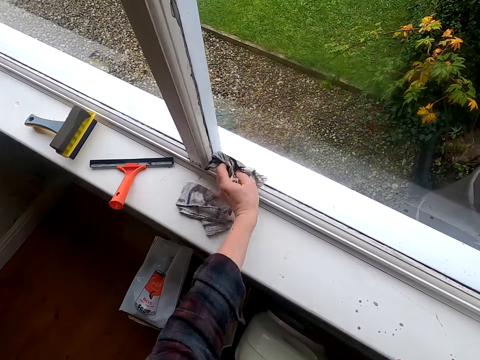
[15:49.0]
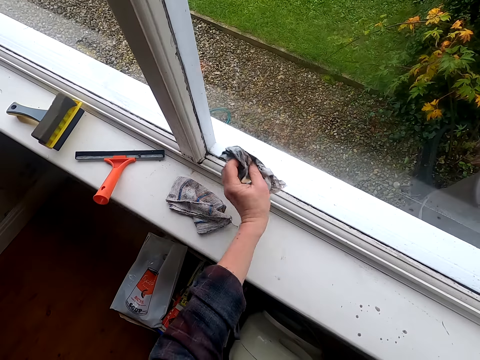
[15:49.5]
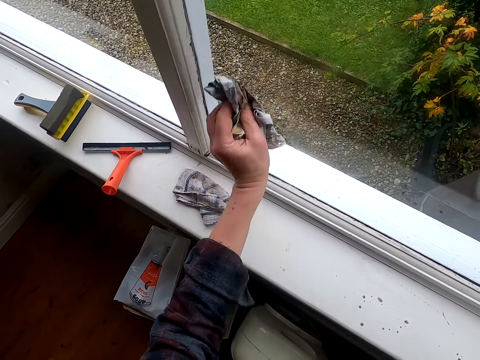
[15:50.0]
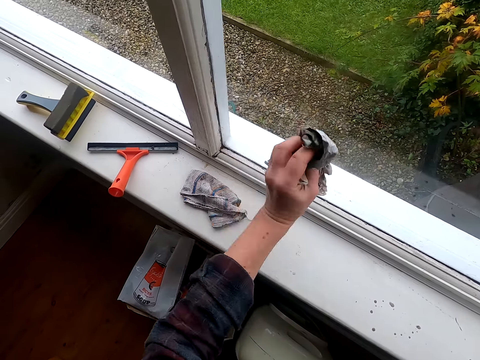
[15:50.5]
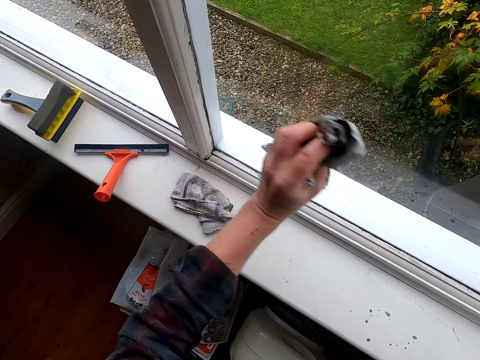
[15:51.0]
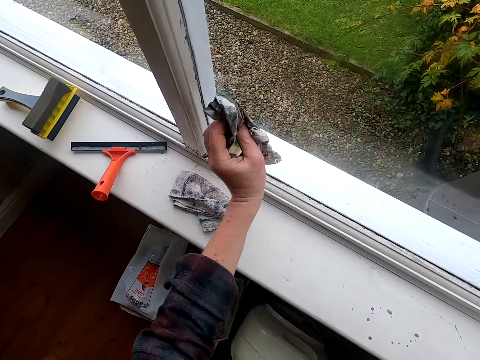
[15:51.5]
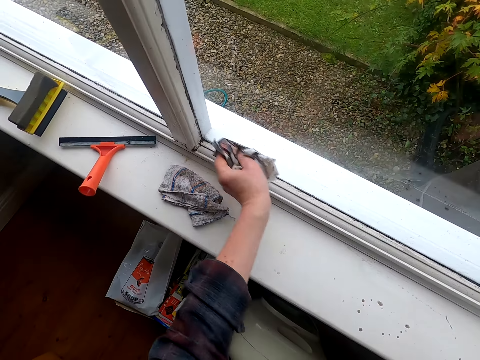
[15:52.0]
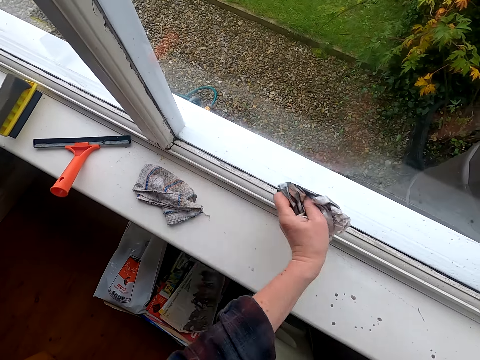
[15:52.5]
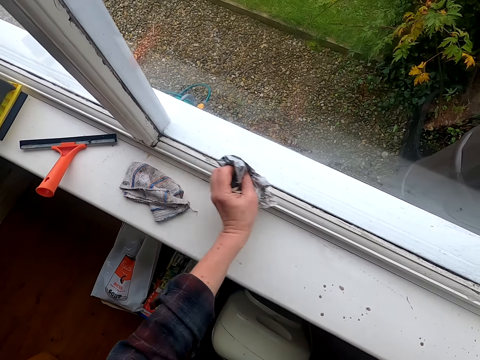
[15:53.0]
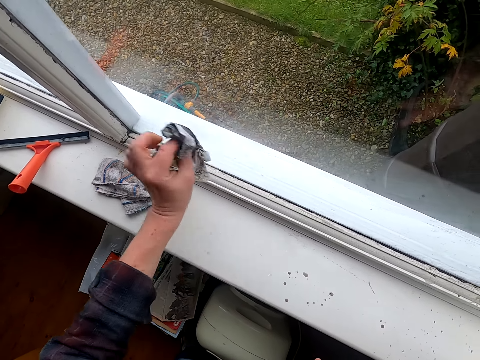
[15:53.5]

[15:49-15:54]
The camera wearer wipes the window with the paper.

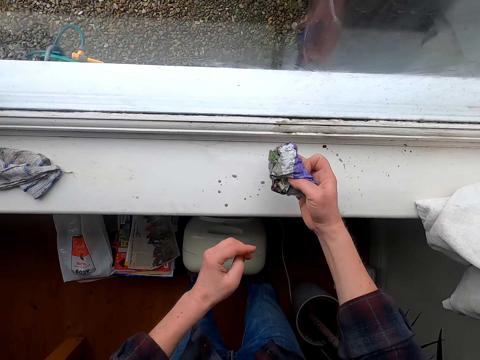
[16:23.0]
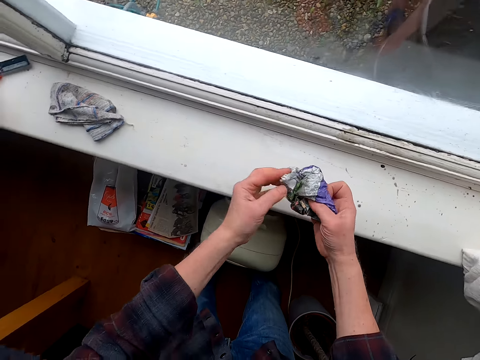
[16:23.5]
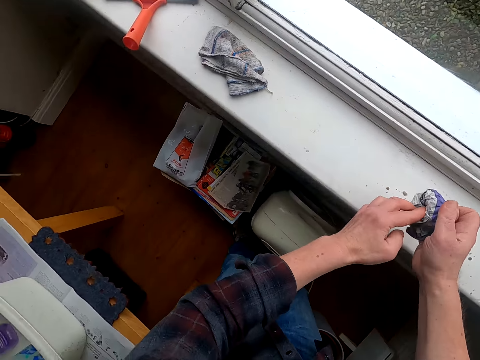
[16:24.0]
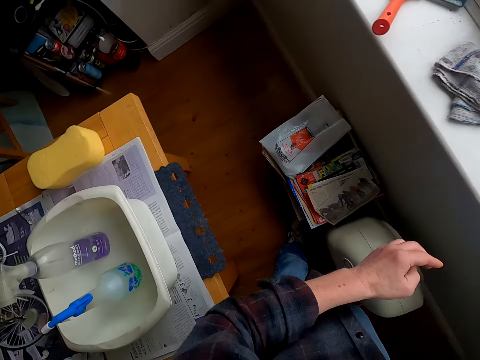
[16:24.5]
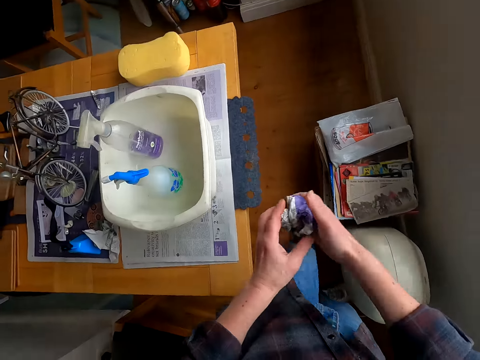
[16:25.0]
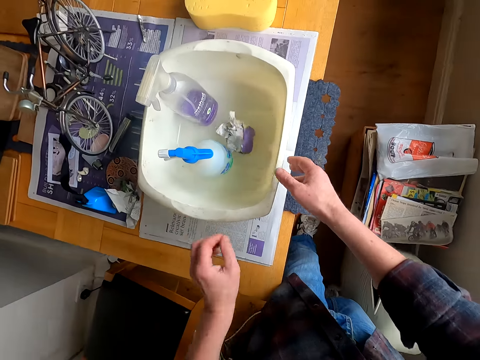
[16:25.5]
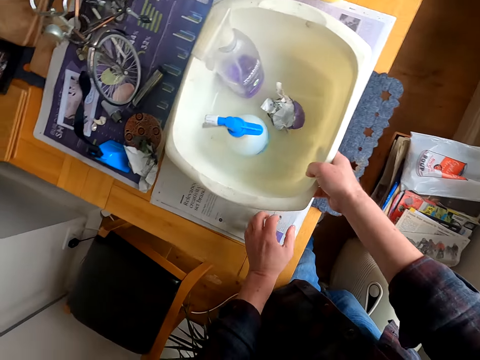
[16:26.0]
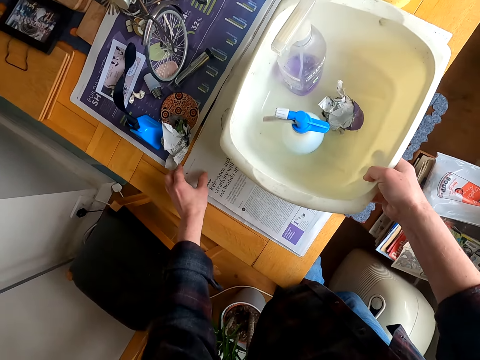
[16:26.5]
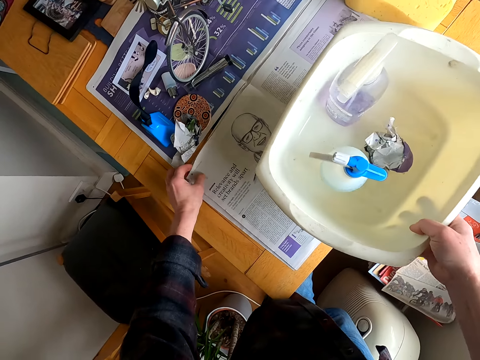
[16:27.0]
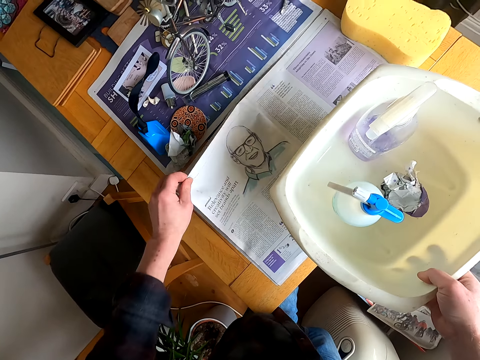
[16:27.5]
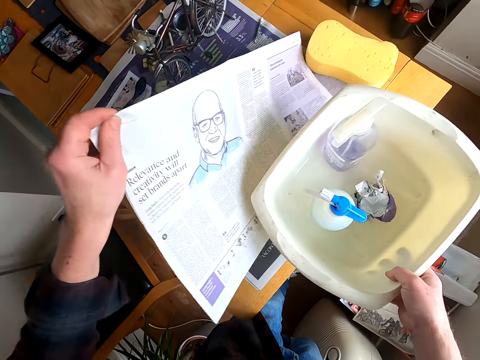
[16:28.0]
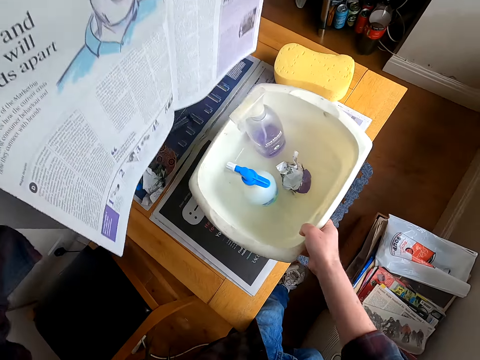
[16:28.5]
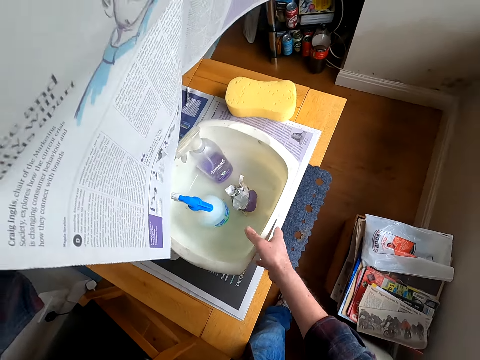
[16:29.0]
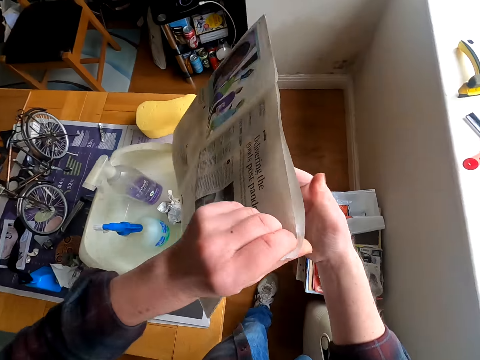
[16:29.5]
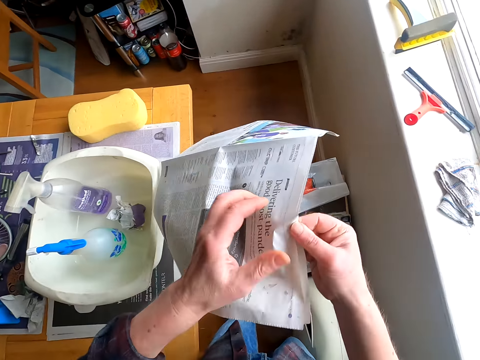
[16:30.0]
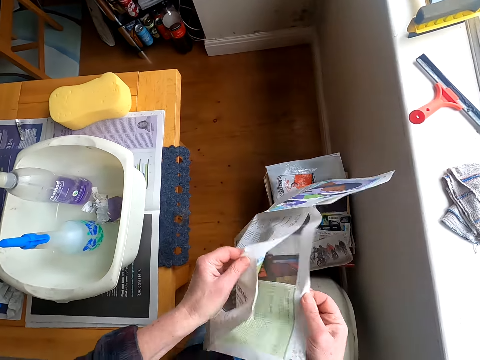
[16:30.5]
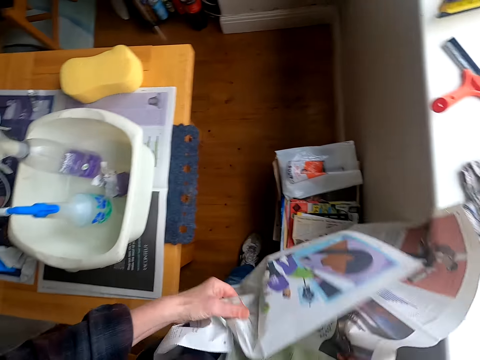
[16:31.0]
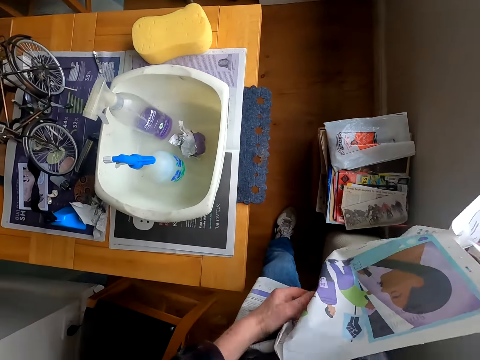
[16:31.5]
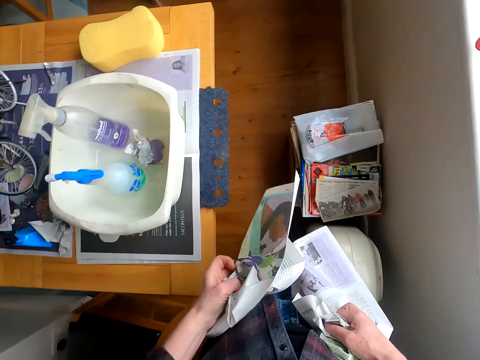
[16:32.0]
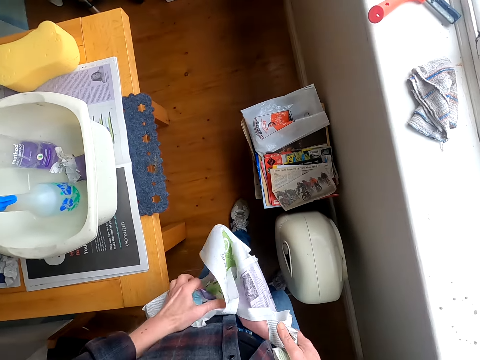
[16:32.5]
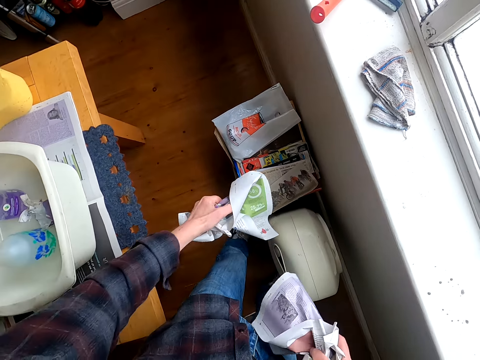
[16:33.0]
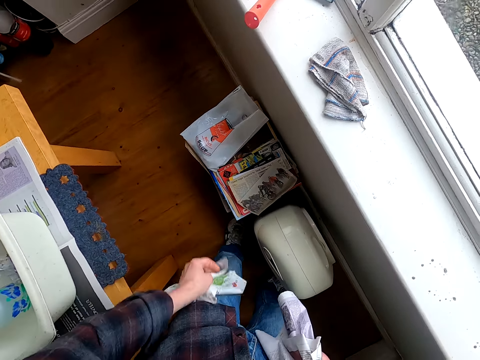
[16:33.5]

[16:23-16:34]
The camera wearer turns the paper and throws the paper into the bucket. He picks up the bucket with his right hand. He picks another paper from the table with his left hand. He returns the bucket on the table. He stretches the paper and folds the paper.

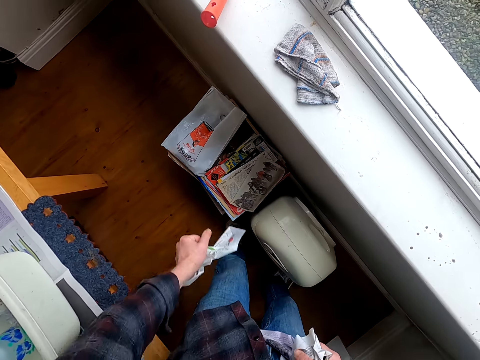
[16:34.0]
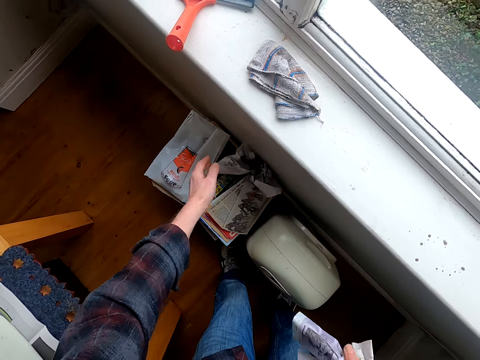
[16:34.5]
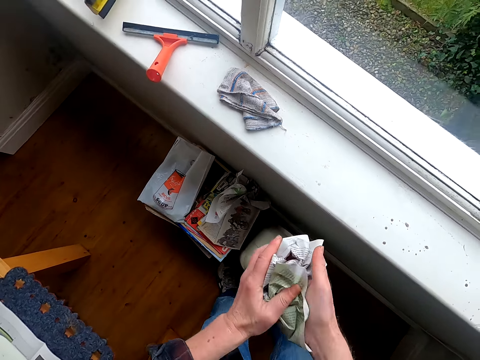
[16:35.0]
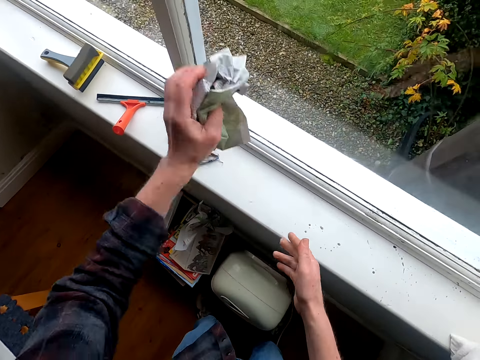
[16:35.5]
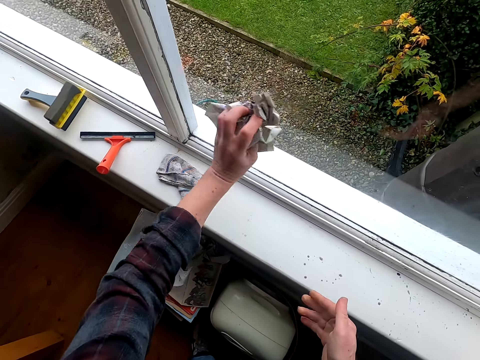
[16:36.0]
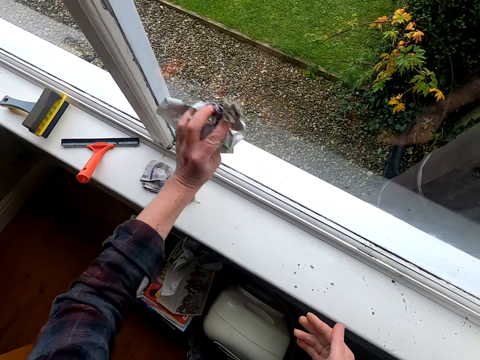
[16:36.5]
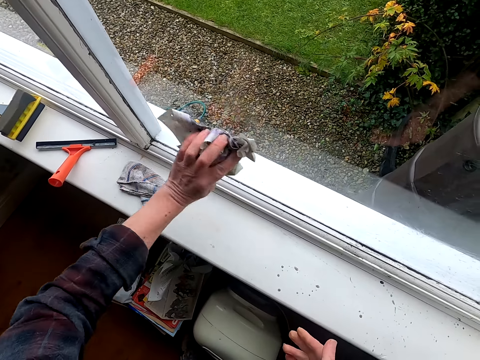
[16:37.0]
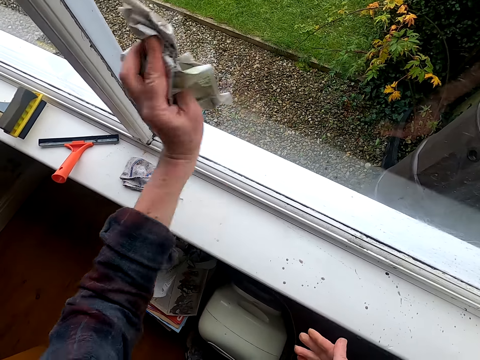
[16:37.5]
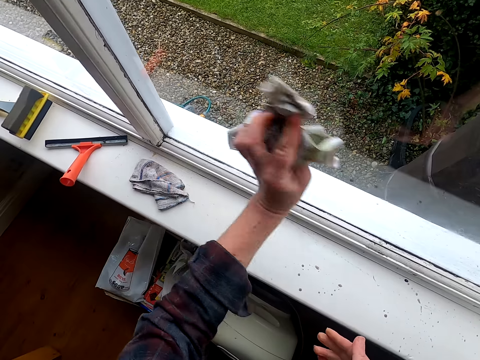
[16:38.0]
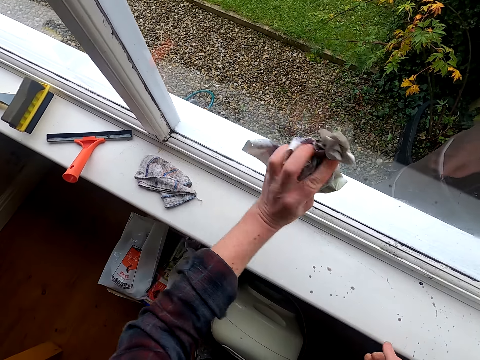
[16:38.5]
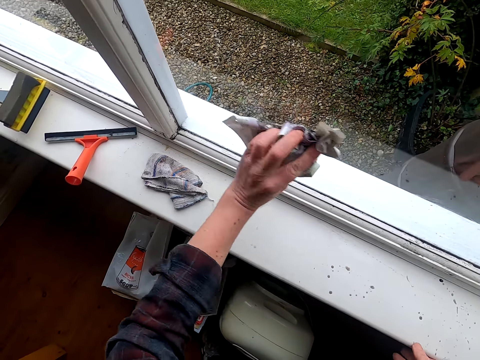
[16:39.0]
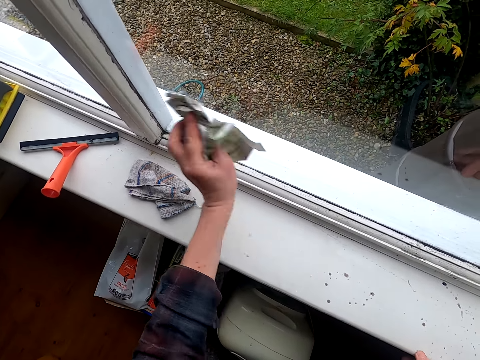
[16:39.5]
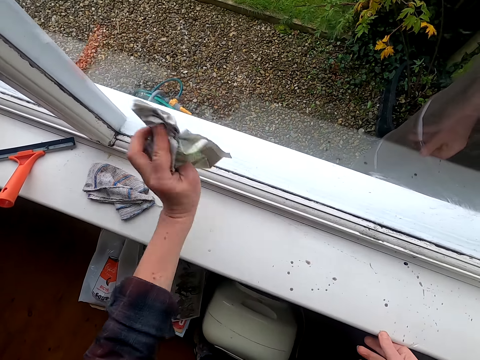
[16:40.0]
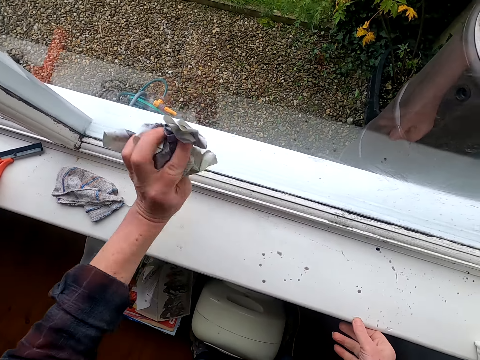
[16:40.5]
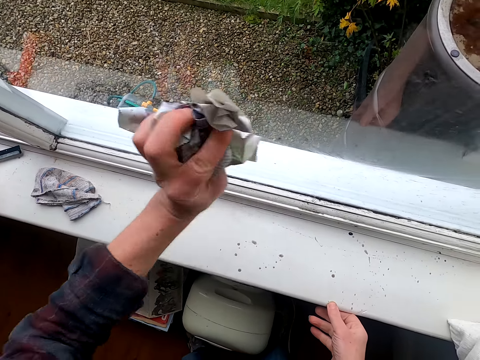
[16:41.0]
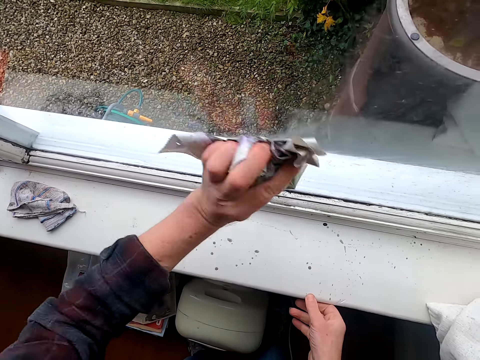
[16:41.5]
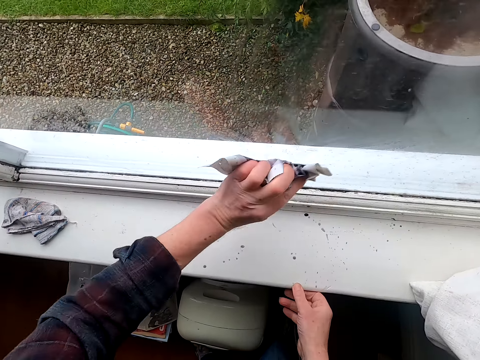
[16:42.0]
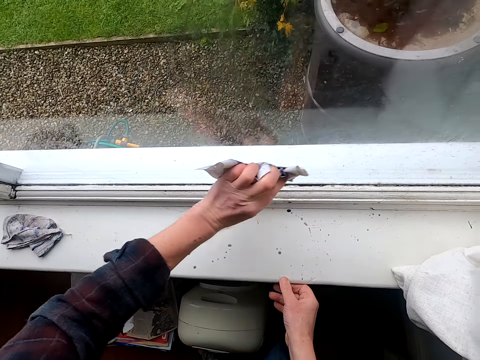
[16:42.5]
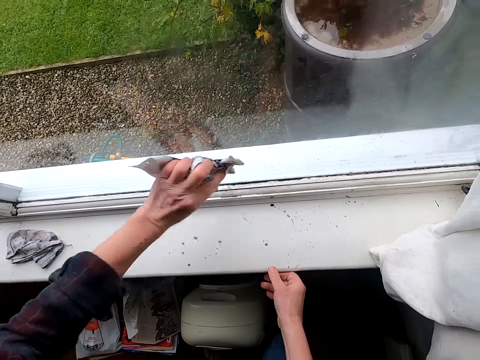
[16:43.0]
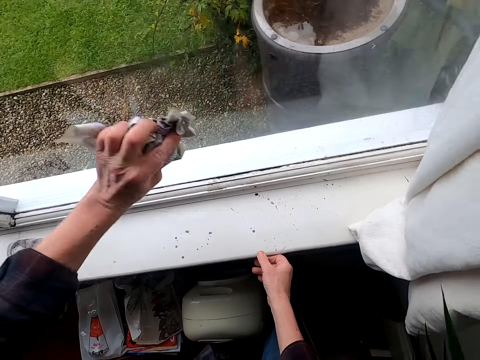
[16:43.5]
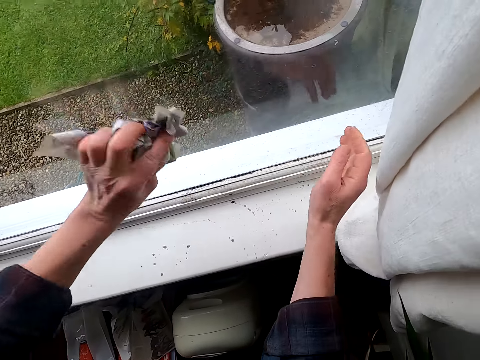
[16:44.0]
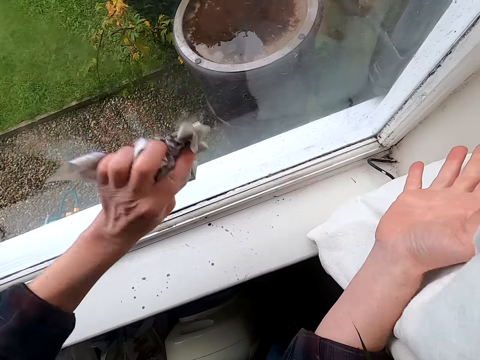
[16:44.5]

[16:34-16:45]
The camera wearer throws the paper down. He transfers a paper in his right hand to his left hand. He wipes the window glass with another paper in his right hand.
